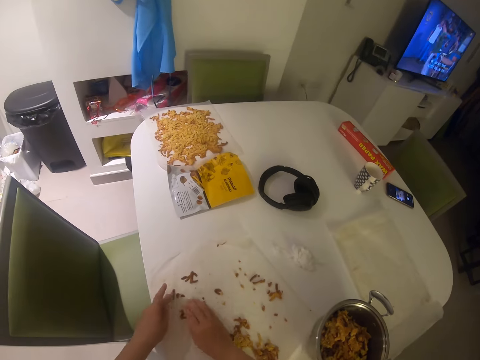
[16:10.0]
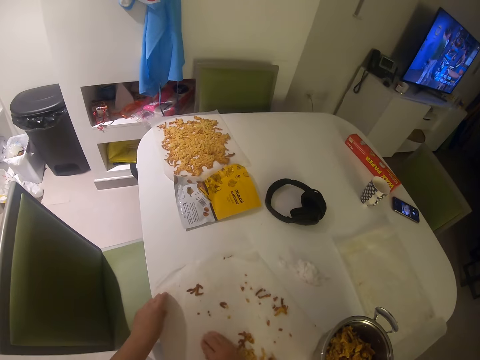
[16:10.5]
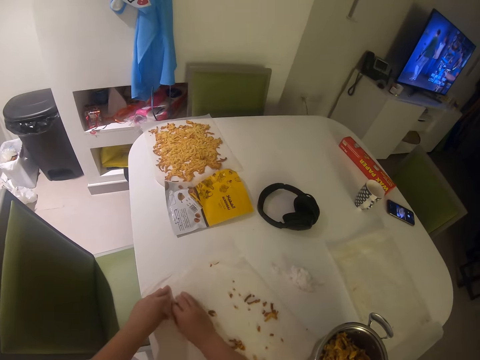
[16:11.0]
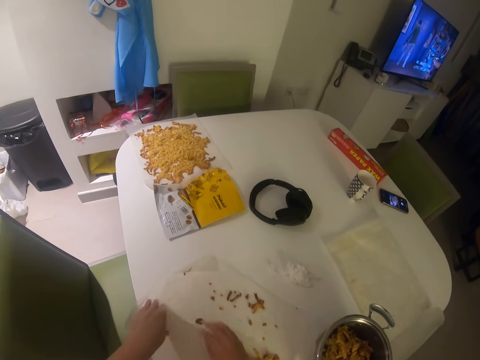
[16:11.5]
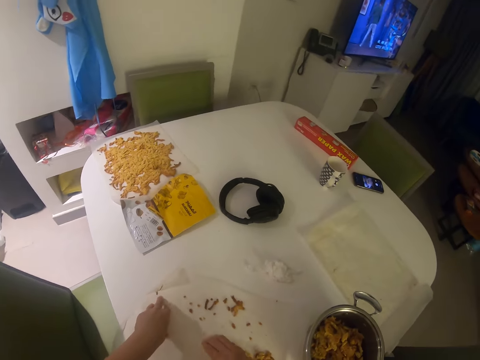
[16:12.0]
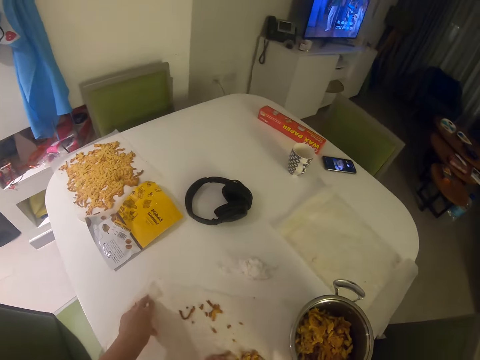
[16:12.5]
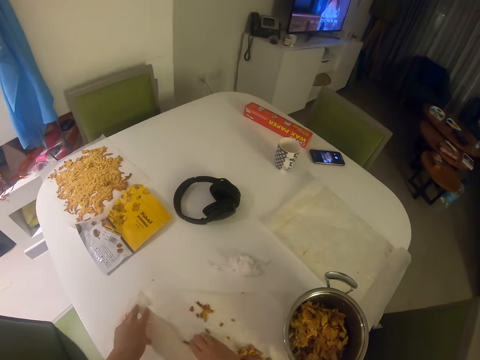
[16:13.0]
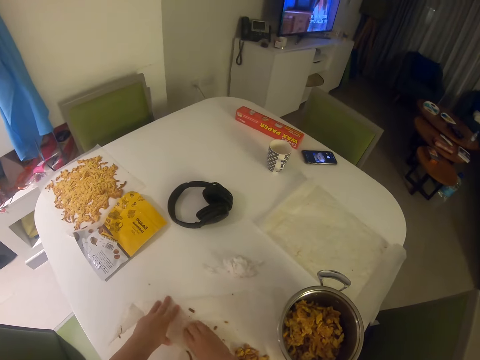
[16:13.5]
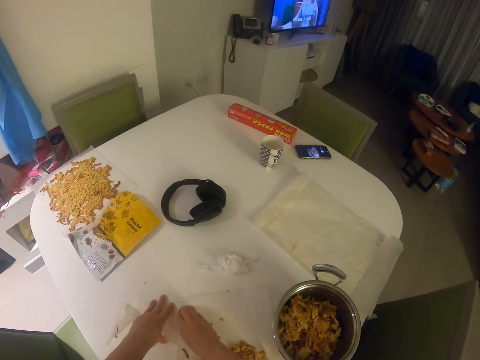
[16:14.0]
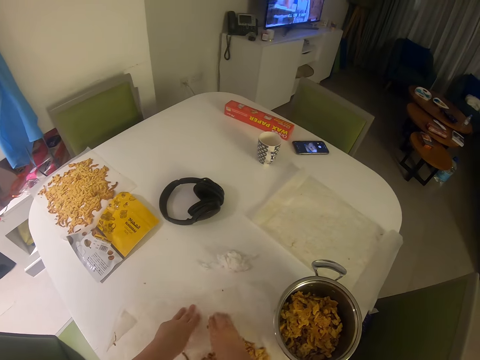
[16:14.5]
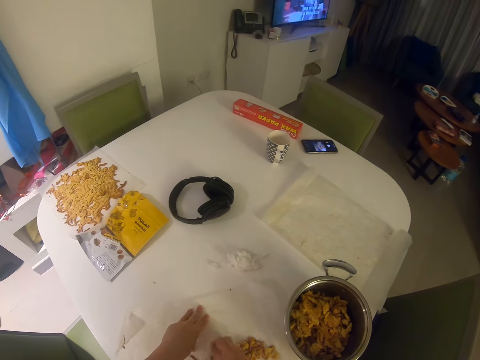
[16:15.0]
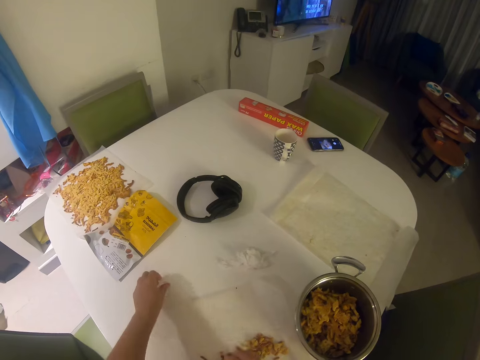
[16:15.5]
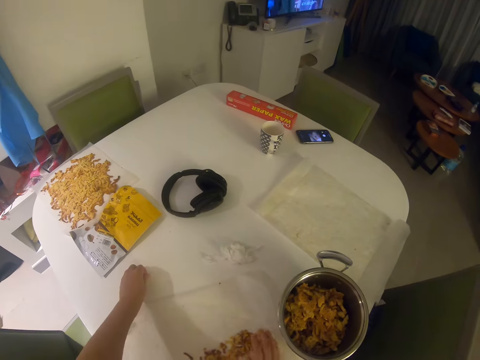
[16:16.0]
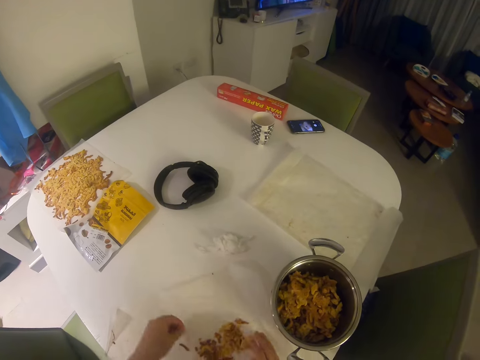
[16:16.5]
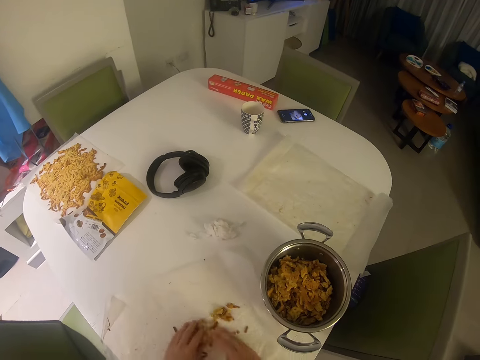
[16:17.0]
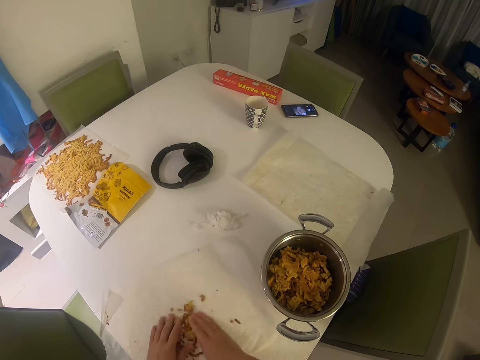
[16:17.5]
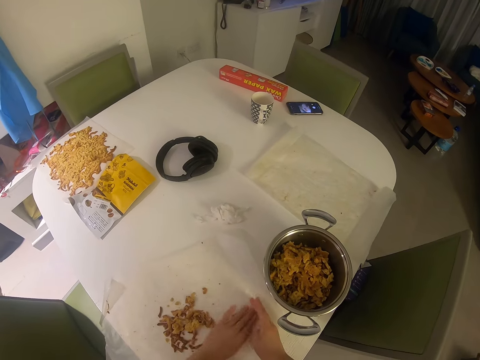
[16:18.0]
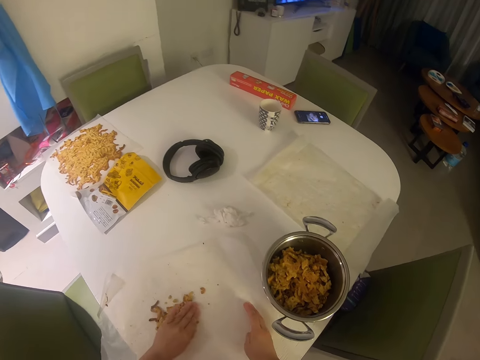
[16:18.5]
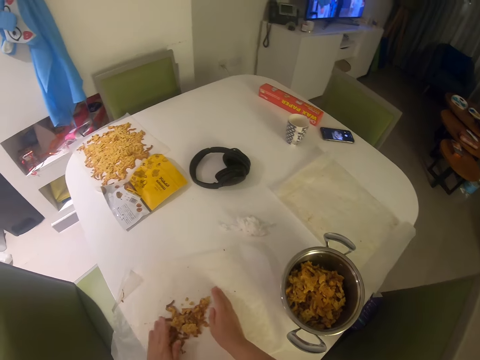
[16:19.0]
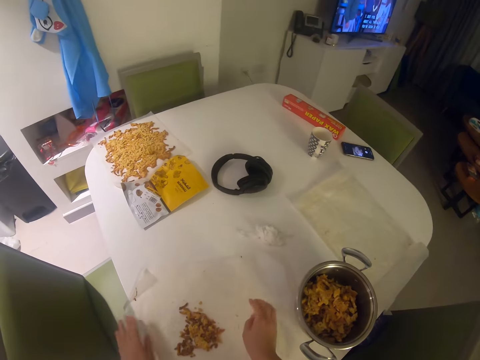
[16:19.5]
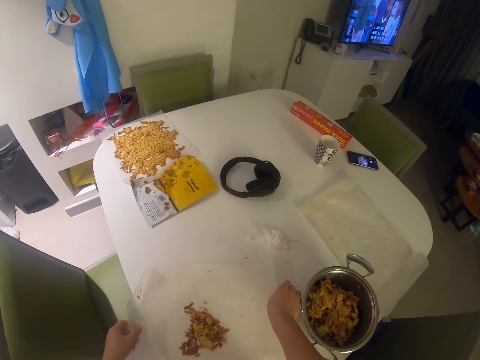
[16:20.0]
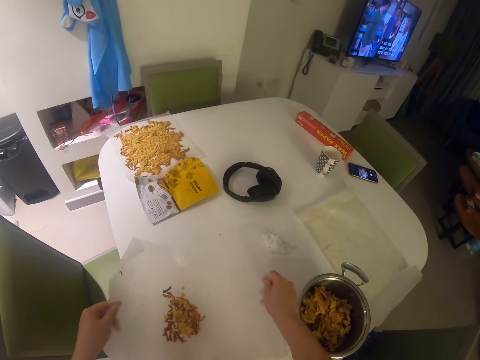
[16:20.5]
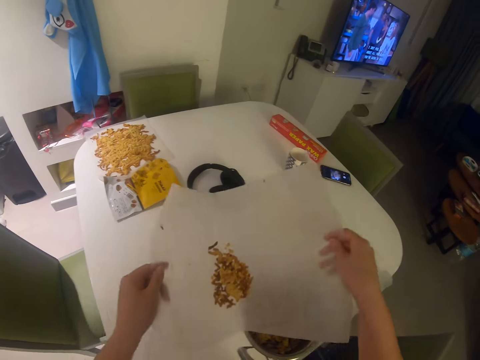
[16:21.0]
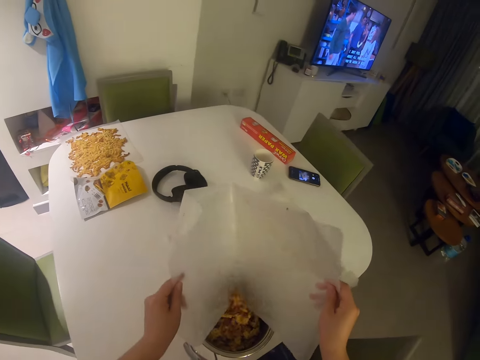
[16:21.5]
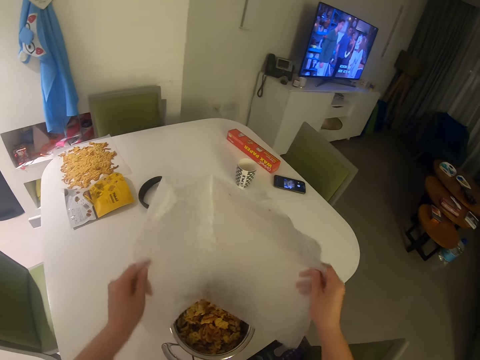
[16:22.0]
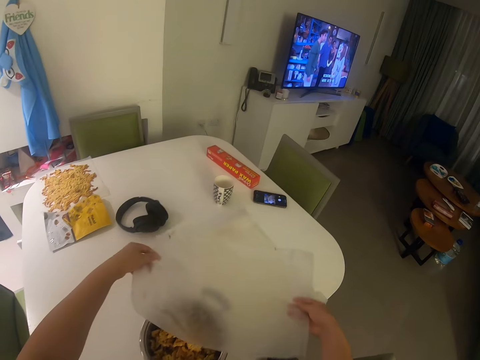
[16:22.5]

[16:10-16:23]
The camera wearer swings their hand. They pick something. They swing their hand. They move something on the paper. They pick up the paper. They pour the crumbs of the food item into the pot with both hands. They swing their hand.

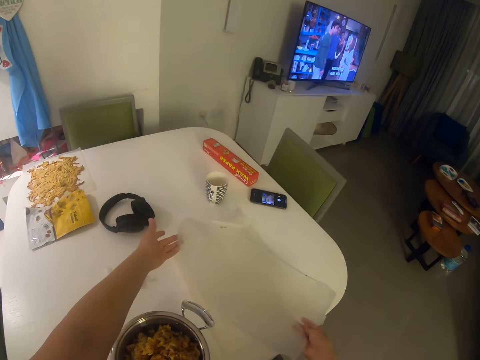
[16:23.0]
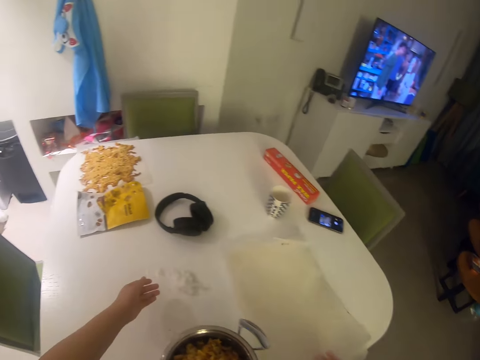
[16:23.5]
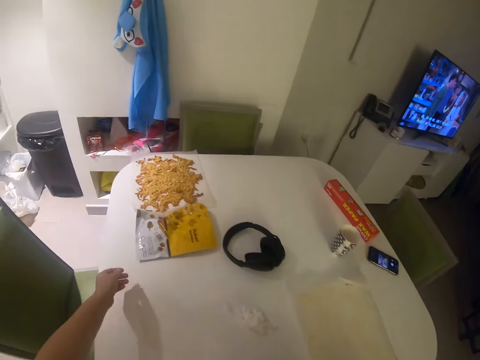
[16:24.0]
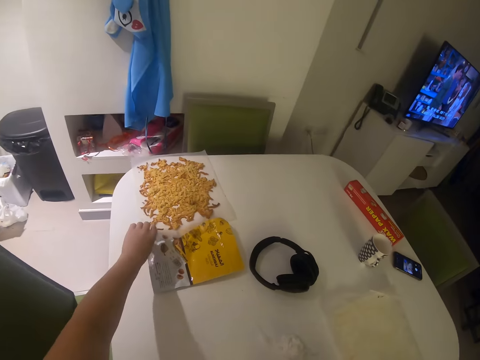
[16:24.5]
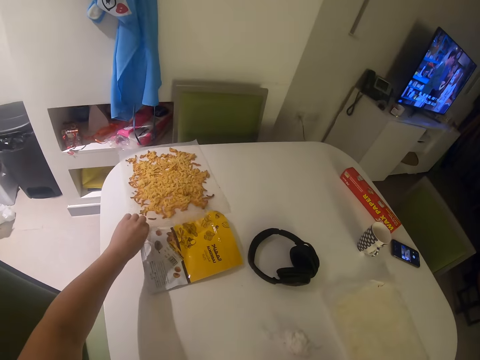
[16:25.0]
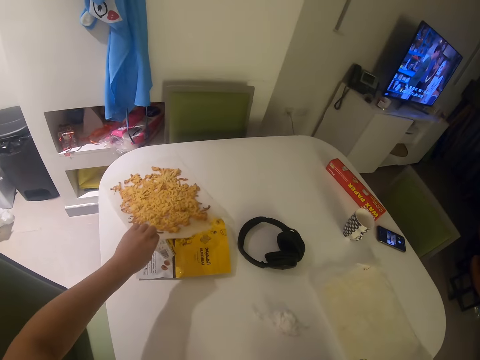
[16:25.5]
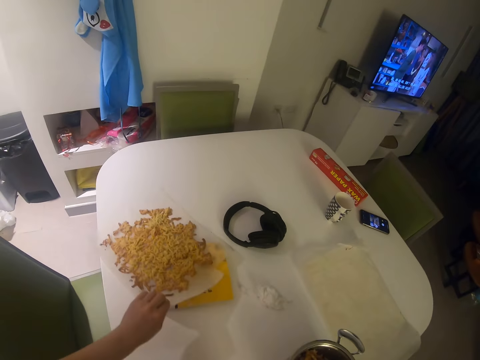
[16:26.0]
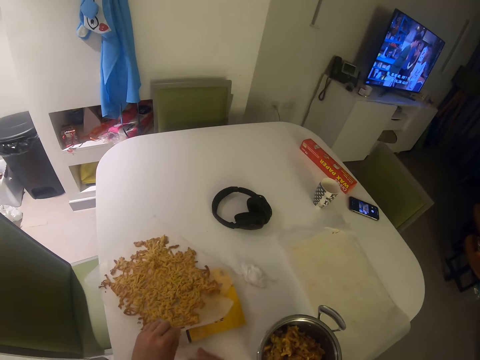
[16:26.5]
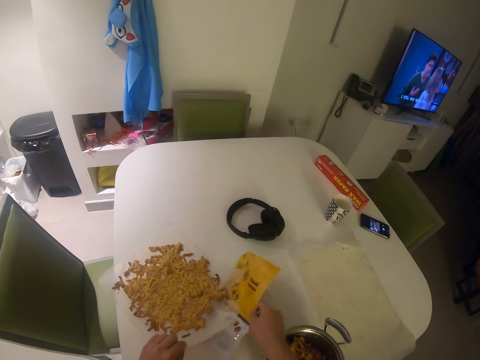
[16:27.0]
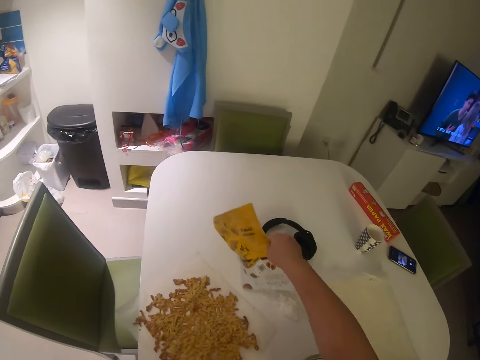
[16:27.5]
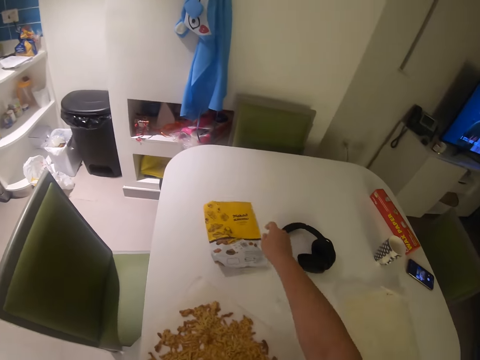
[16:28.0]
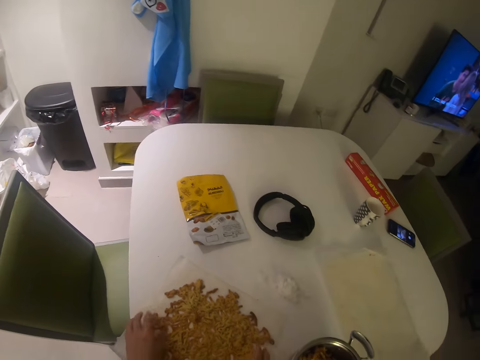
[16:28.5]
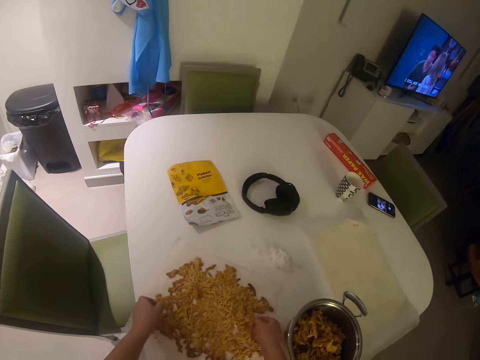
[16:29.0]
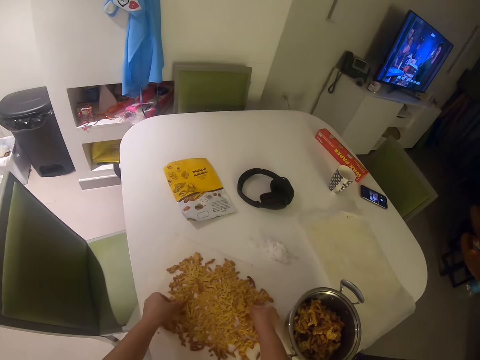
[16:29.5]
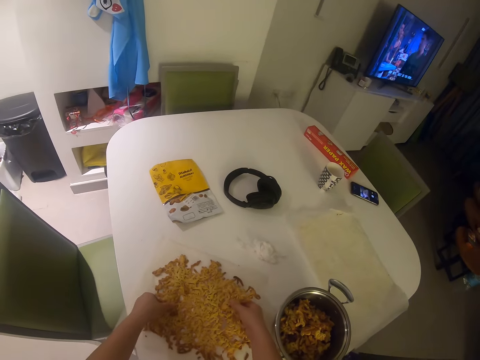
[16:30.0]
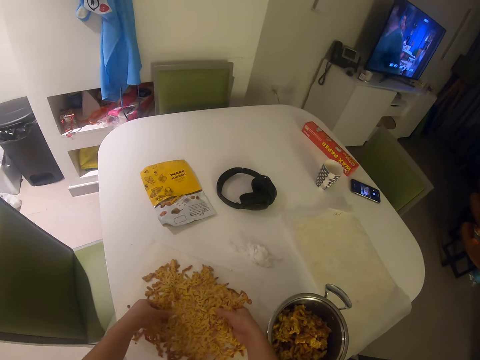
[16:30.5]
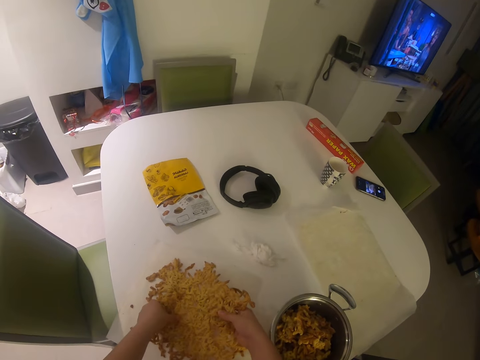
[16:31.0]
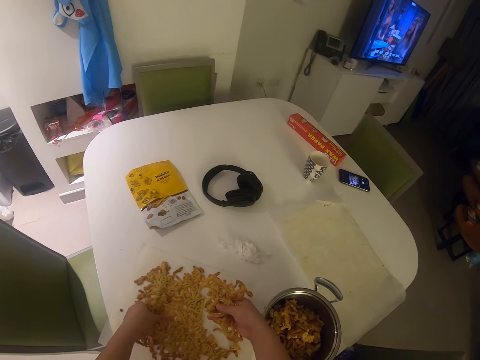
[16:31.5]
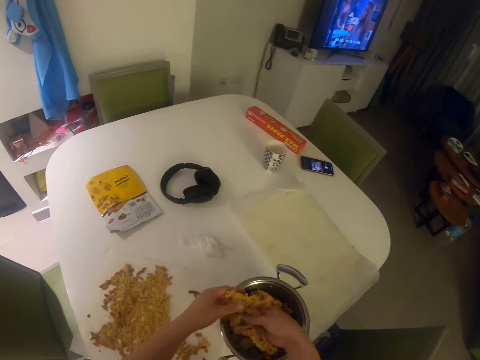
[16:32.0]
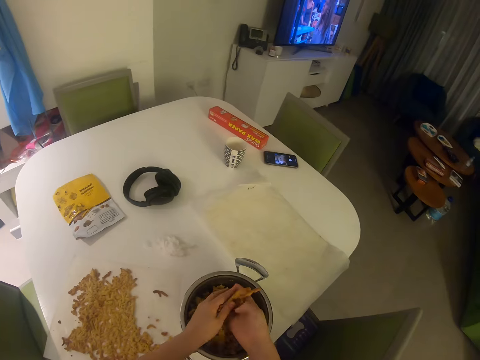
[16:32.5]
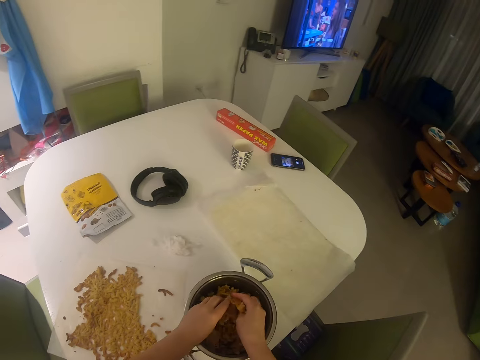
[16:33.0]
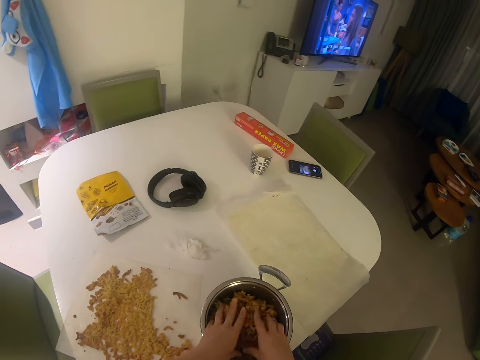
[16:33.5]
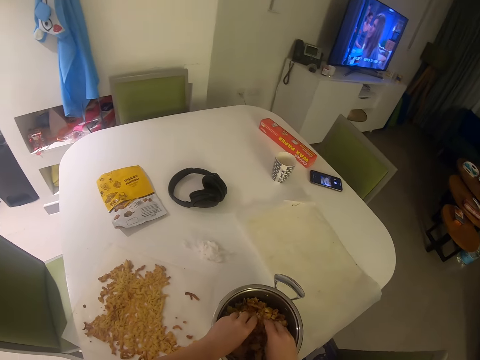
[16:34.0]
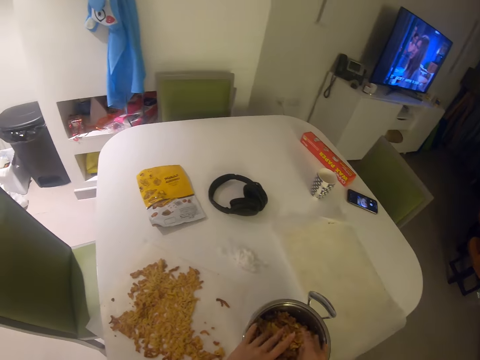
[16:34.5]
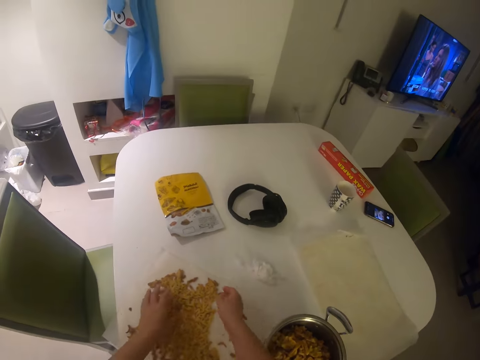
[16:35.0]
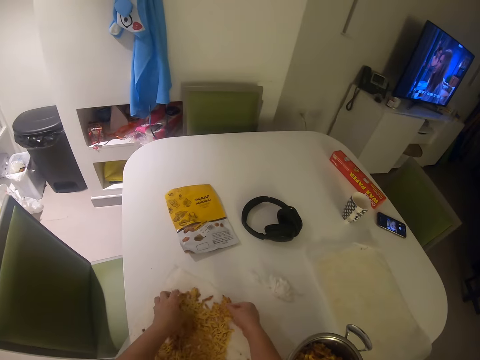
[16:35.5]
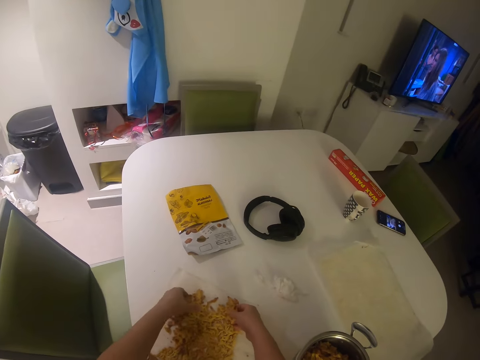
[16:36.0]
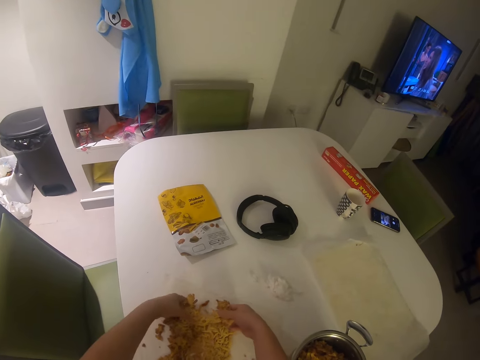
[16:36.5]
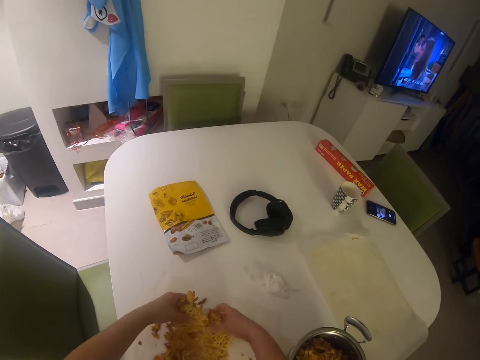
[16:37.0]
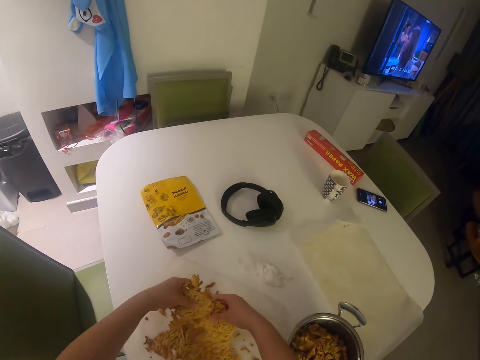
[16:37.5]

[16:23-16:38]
The camera wearer drops the nylon on the dining table with the right hand. They swing their hand. They bring the food item on the nylon closer with the left hand. They move a piece of paper or packet of something away on the table with the right hand. They drop the packet of something on the dining table. They swing their hand. They pick the food item on the nylon with both hands. They swing their hand. They drop something in the cooking pot. They shred the food item into the pot with both hands. They swing their hand. They pick something.
